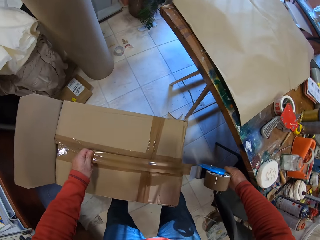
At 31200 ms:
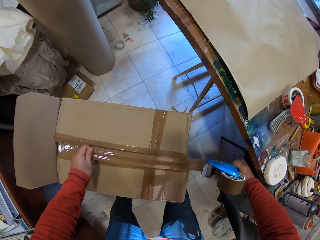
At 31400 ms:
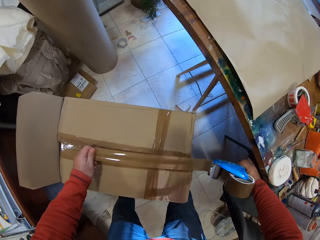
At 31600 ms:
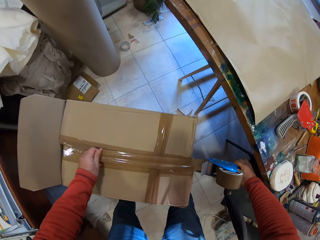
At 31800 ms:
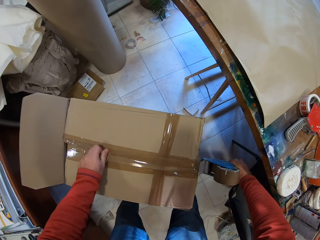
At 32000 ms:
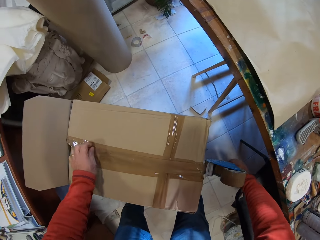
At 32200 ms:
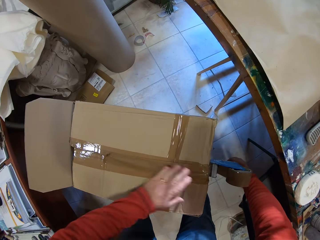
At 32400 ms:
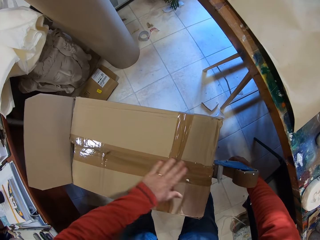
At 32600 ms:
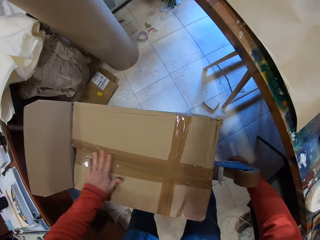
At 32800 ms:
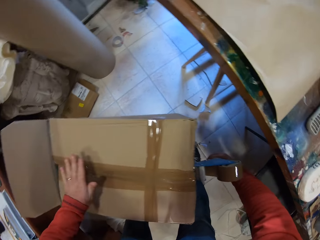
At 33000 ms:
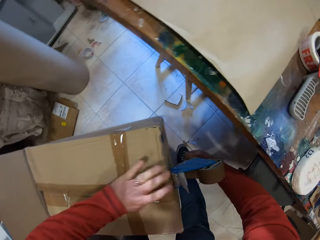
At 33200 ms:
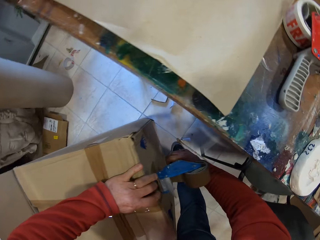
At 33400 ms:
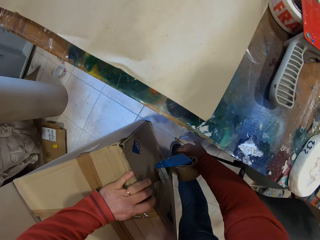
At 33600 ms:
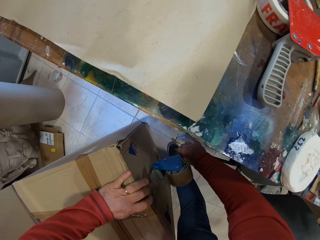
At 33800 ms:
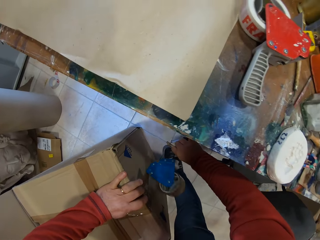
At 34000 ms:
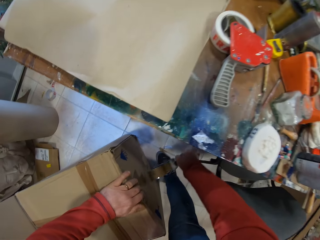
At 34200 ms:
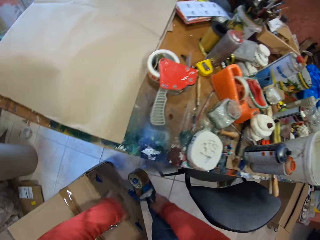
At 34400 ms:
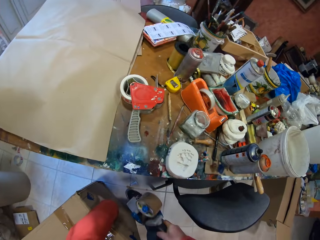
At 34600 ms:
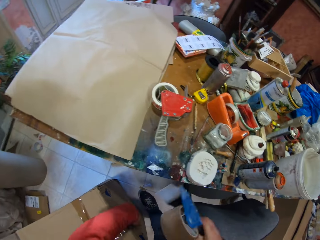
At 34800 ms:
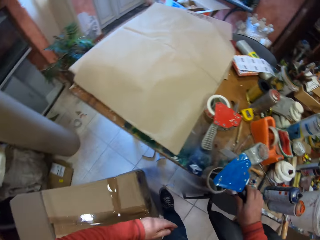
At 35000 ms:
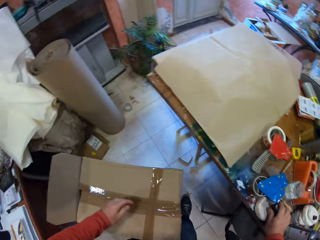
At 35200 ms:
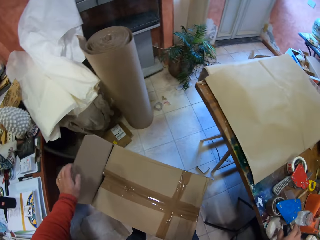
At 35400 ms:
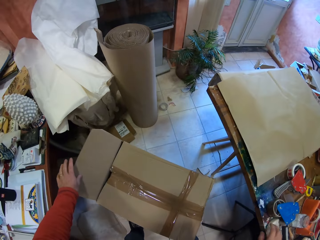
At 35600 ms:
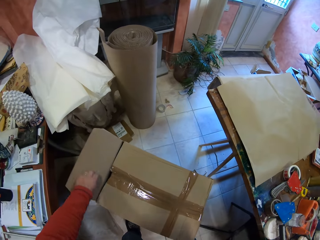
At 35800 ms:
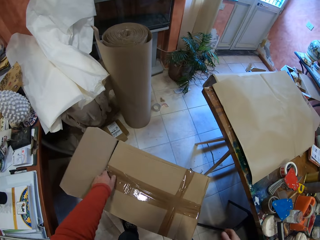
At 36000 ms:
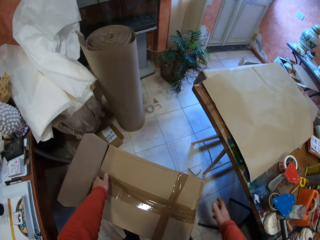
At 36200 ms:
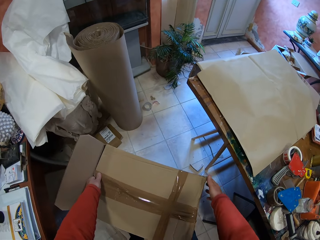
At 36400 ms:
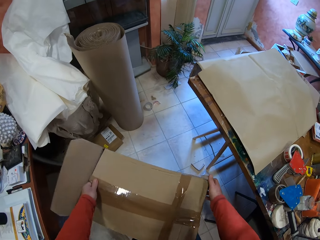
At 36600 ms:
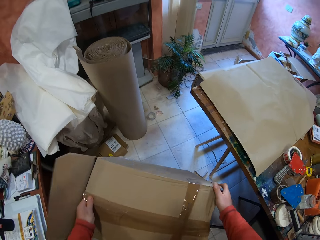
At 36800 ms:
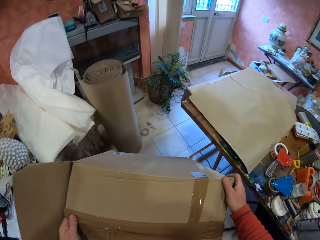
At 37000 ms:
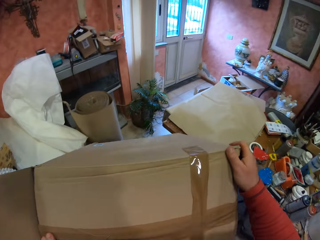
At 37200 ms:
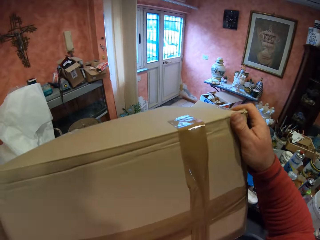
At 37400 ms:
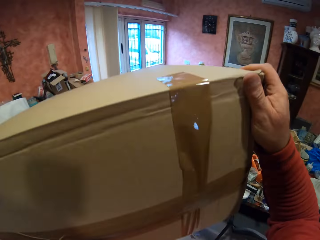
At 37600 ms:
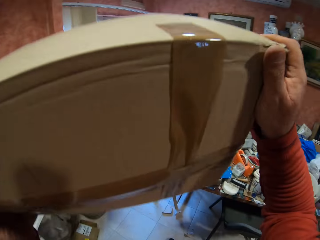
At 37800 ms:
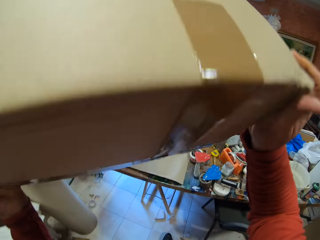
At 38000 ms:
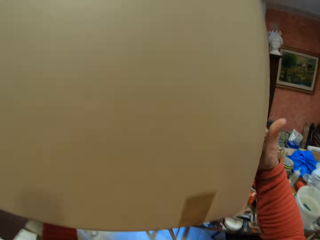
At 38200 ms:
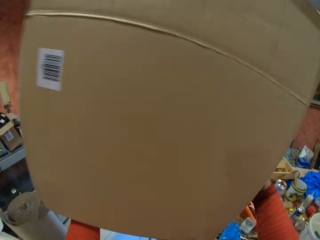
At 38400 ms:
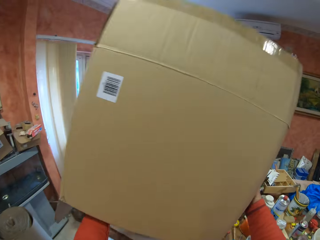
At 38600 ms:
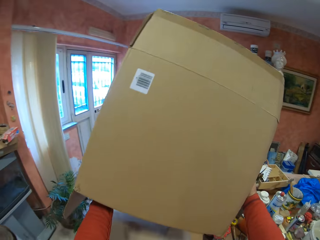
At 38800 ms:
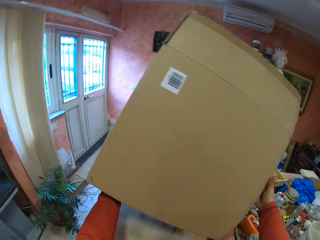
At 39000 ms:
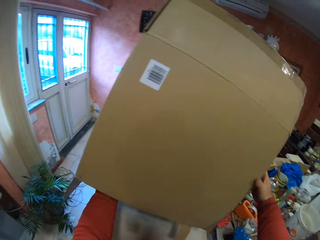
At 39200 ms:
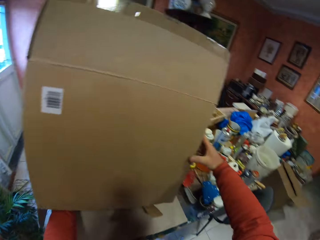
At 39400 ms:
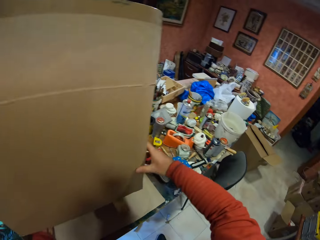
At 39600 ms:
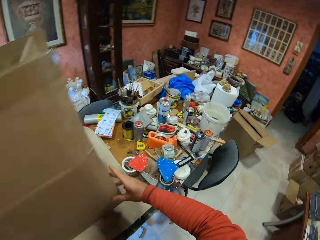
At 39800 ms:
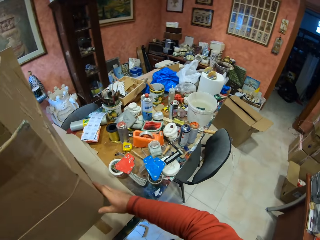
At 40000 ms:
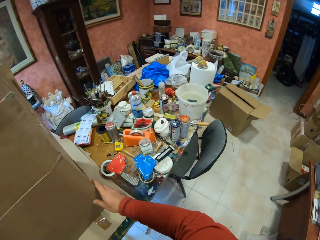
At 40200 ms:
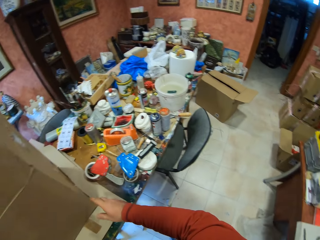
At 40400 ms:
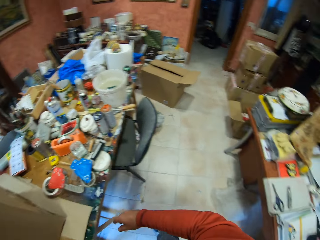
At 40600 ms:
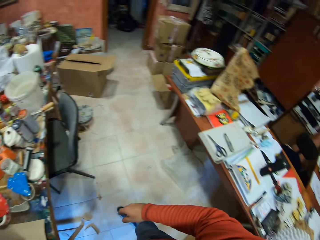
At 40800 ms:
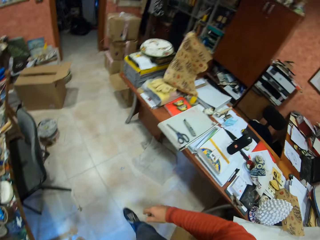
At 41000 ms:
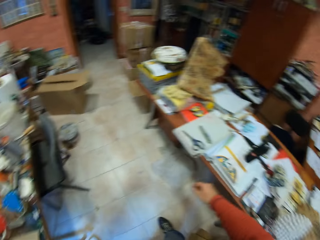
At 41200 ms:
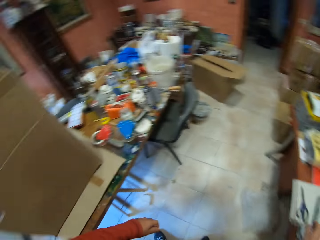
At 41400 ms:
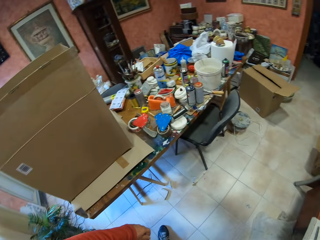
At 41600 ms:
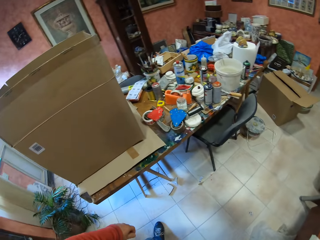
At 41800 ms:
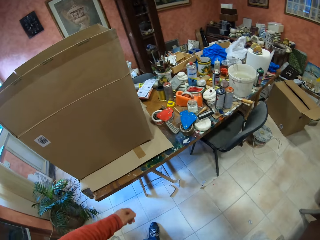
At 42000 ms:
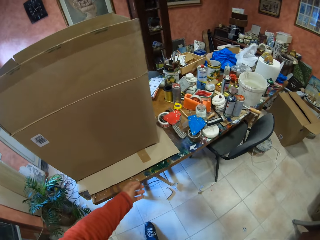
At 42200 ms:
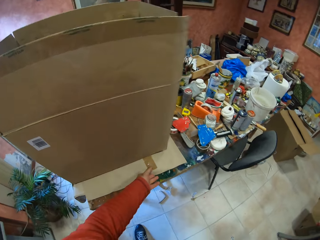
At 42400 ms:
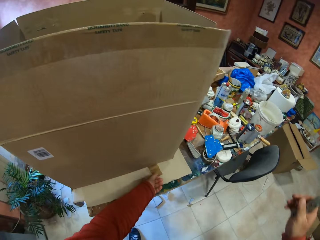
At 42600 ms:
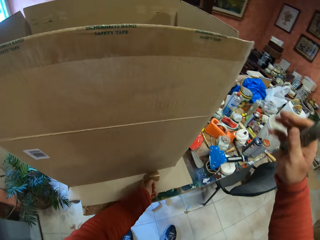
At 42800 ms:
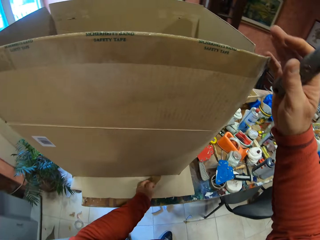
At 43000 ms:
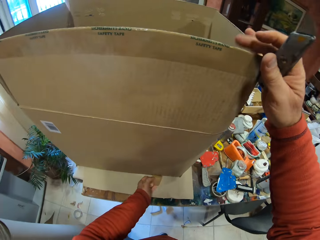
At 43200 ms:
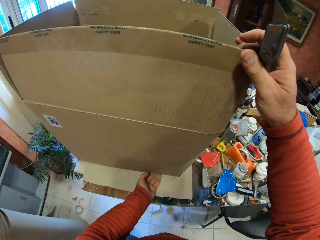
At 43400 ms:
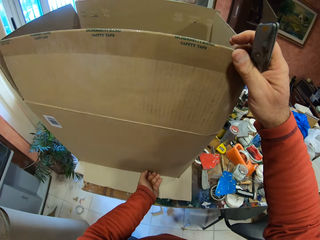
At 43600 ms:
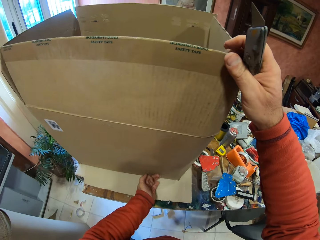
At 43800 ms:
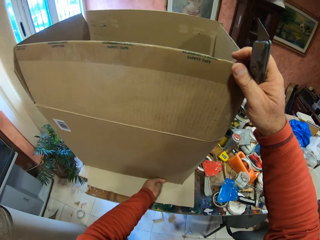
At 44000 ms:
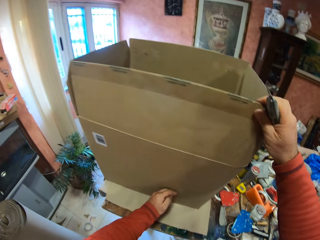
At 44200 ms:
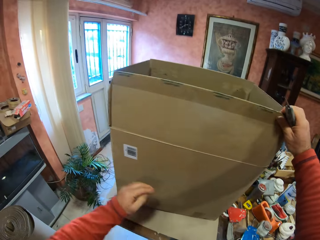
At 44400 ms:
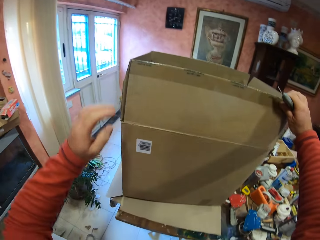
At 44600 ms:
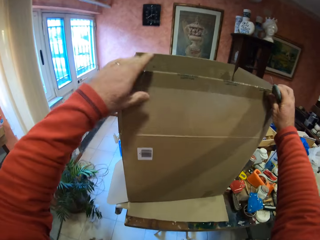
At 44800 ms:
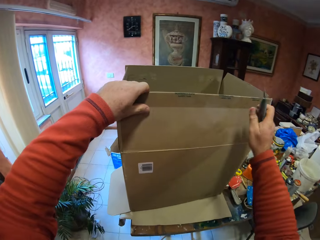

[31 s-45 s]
The camera wearer places the handheld tape dispenser on the table. He picks up the carton box on the floor. He places the carton box on the table. He walks around the room. He sticks the tape on the carton with his left hand.

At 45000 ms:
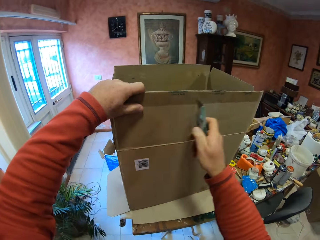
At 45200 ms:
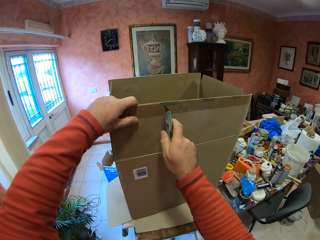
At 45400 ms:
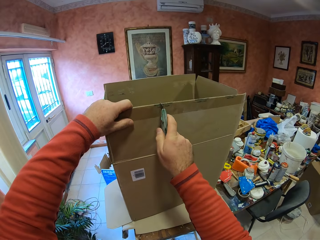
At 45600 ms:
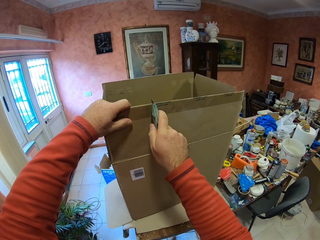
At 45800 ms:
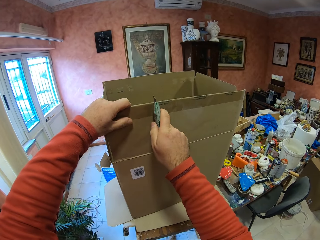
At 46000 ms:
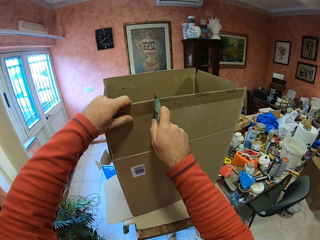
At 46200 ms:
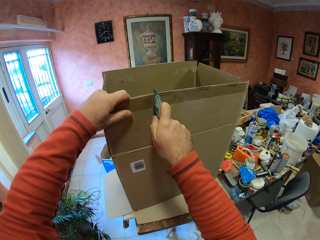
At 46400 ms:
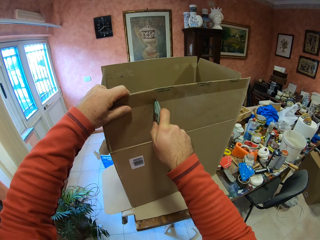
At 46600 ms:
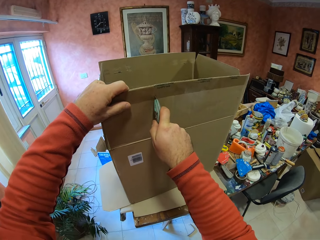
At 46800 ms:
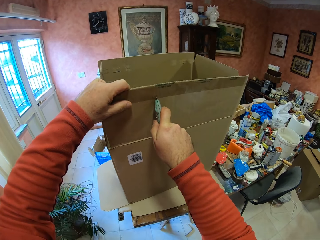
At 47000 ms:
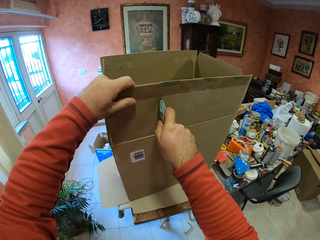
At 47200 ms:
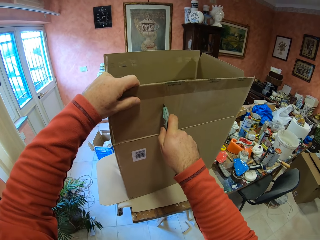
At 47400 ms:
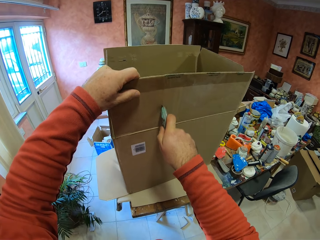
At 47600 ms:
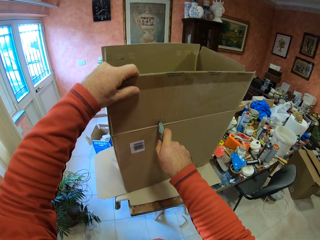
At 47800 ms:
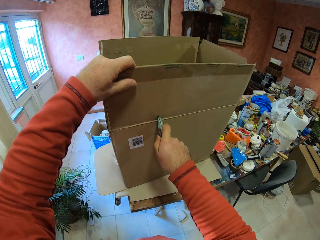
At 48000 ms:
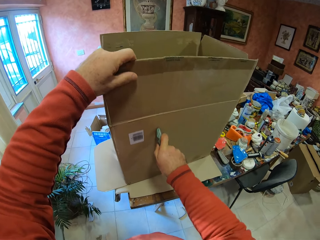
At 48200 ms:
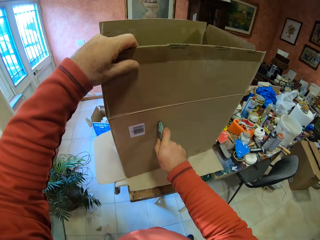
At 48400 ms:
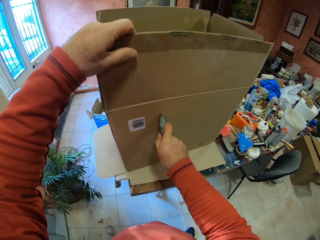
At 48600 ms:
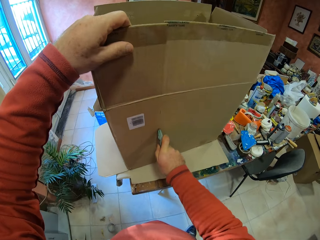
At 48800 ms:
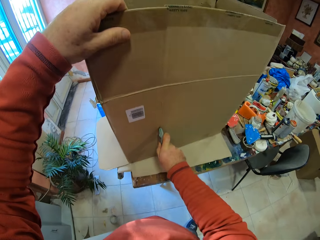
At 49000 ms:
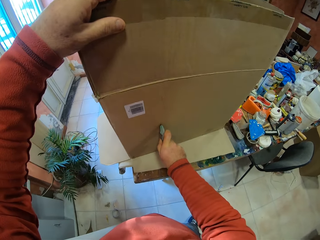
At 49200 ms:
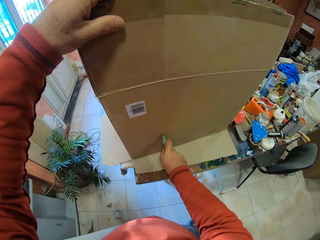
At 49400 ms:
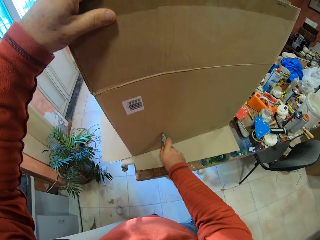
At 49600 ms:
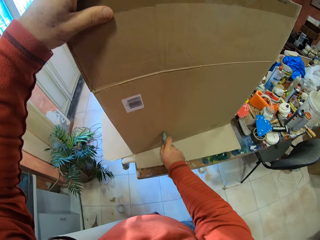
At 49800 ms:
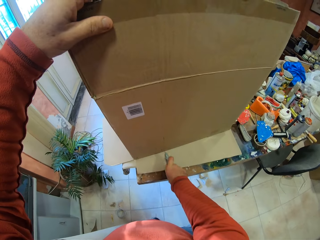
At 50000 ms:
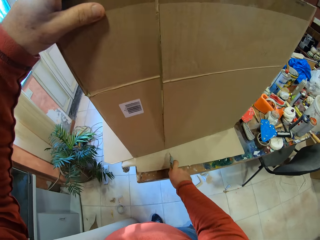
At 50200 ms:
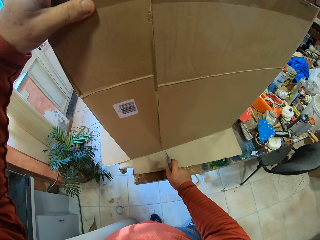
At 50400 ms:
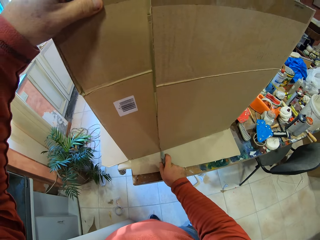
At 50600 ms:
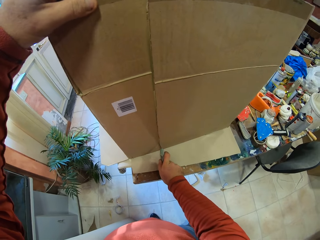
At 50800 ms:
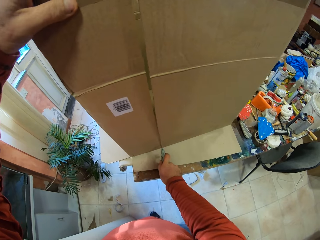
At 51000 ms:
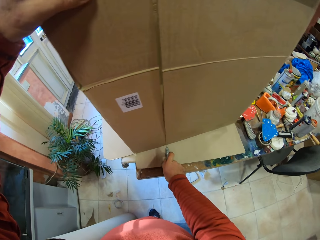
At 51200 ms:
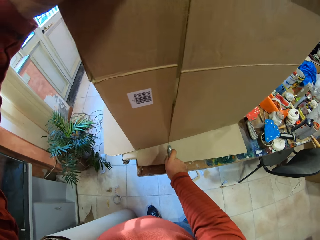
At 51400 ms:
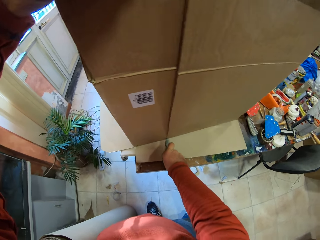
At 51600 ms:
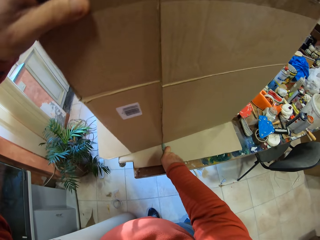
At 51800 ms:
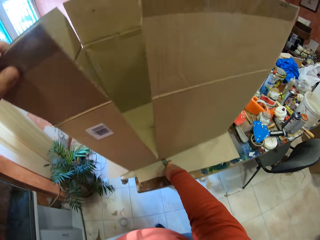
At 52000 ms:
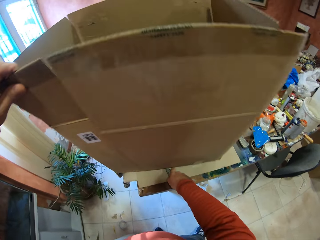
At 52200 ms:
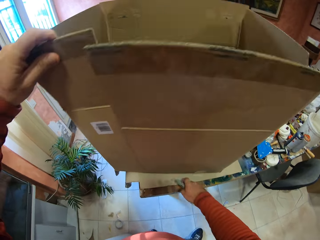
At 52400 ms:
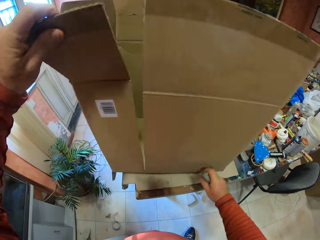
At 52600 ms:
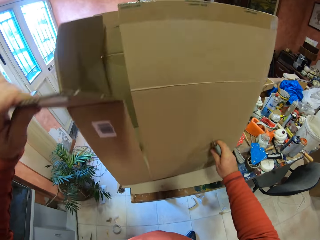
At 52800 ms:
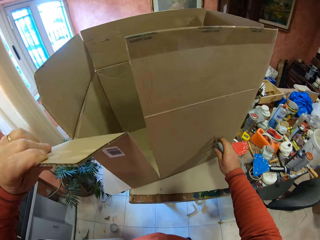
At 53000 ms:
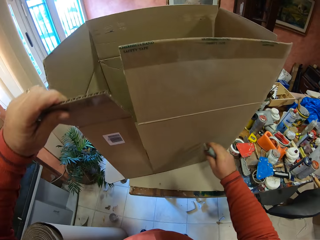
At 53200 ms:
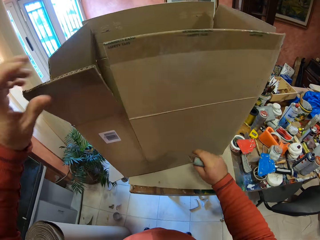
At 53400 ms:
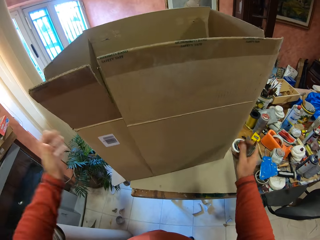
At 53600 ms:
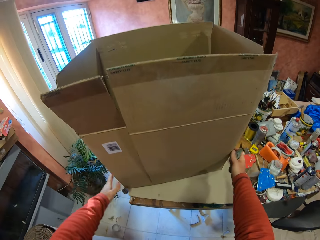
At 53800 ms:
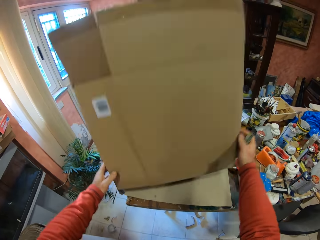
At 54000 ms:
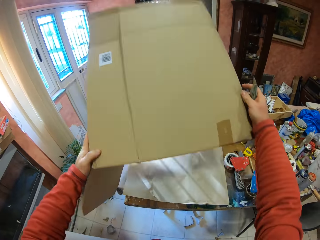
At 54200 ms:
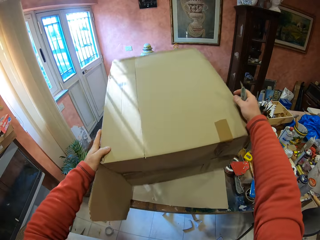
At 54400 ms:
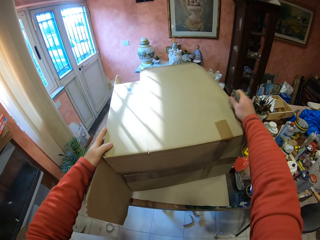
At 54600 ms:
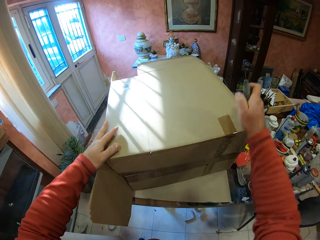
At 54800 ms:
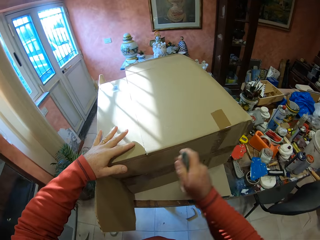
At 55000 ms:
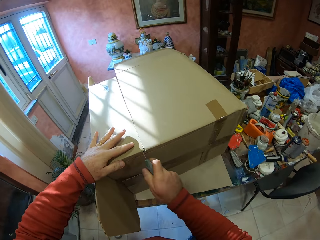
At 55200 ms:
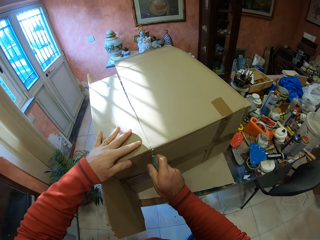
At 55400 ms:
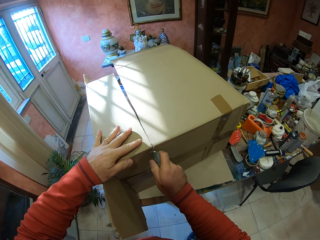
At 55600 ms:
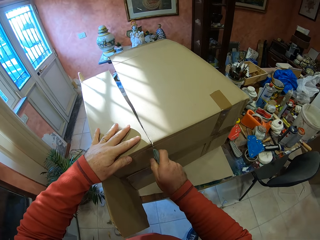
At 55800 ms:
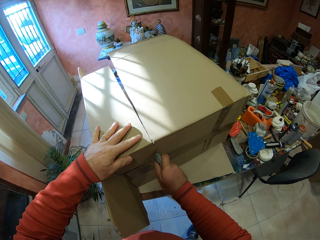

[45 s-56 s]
The camera wearer cuts the carton box with the utility knife. They turn the box.
